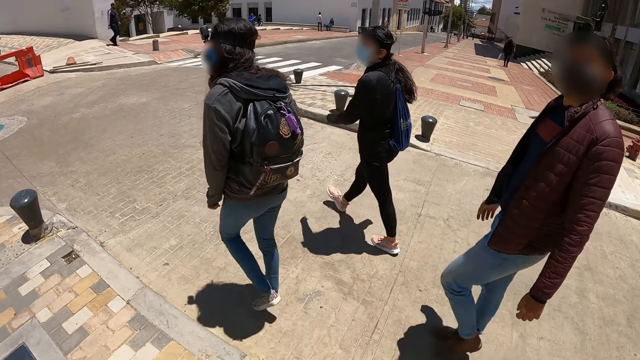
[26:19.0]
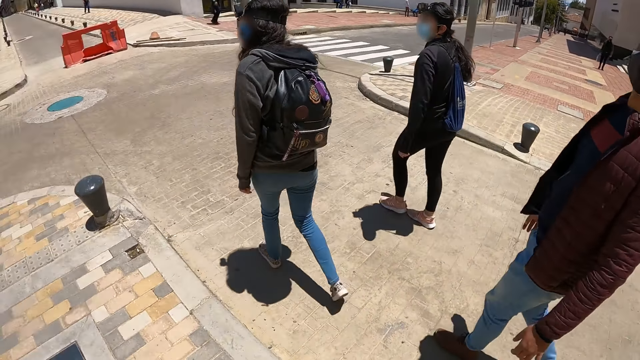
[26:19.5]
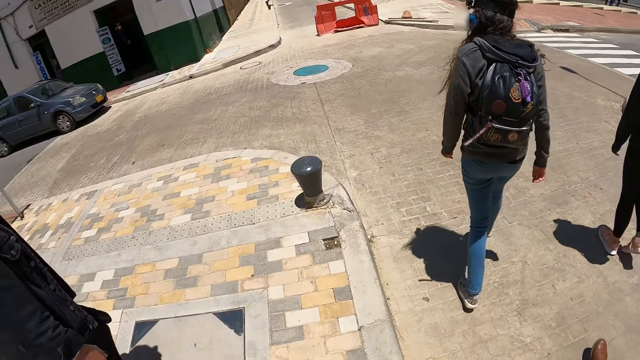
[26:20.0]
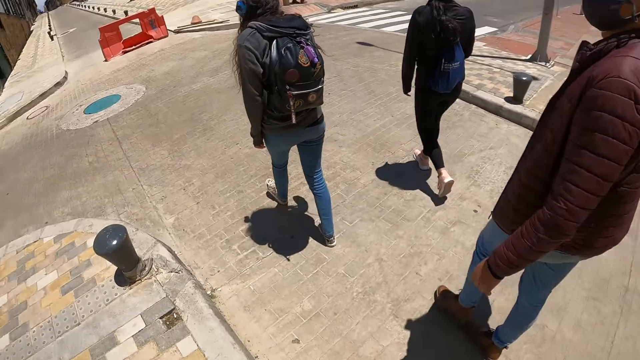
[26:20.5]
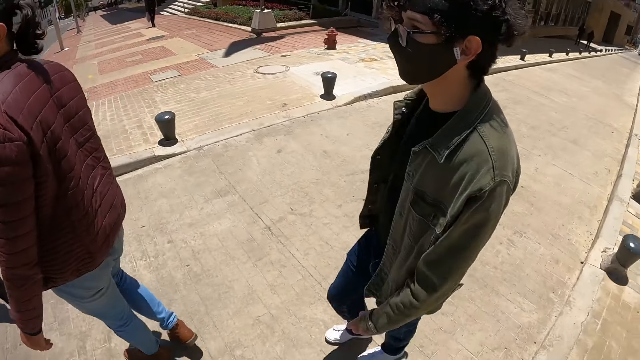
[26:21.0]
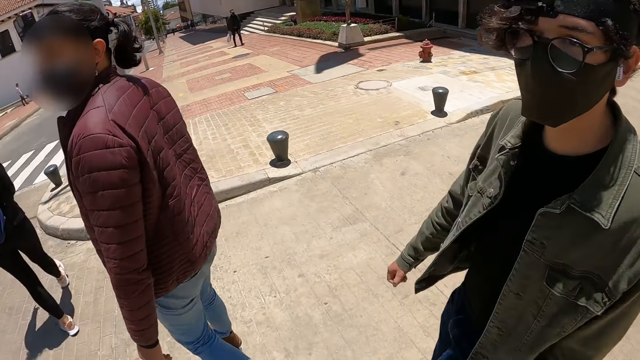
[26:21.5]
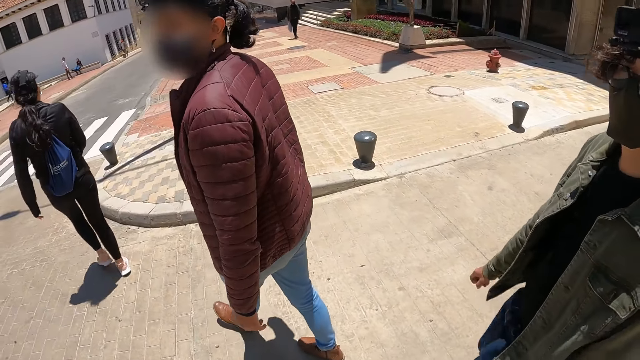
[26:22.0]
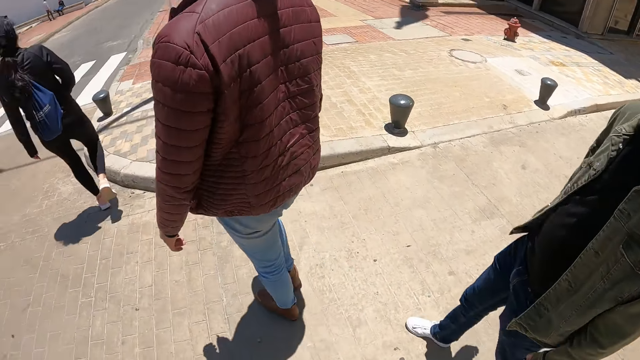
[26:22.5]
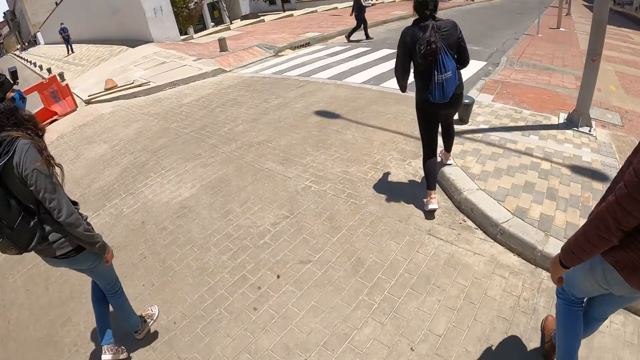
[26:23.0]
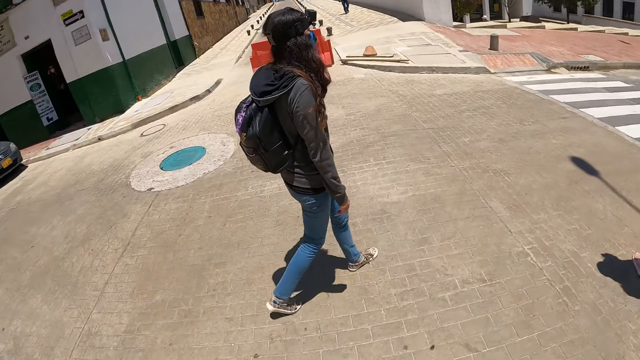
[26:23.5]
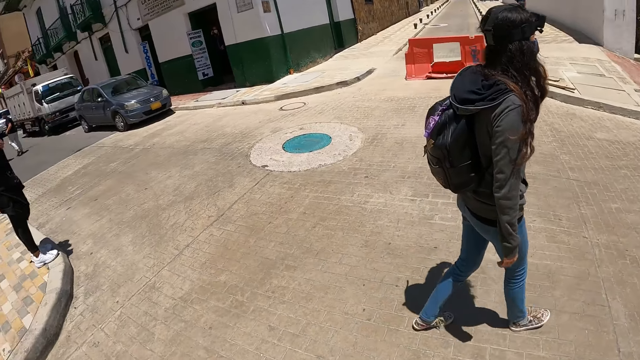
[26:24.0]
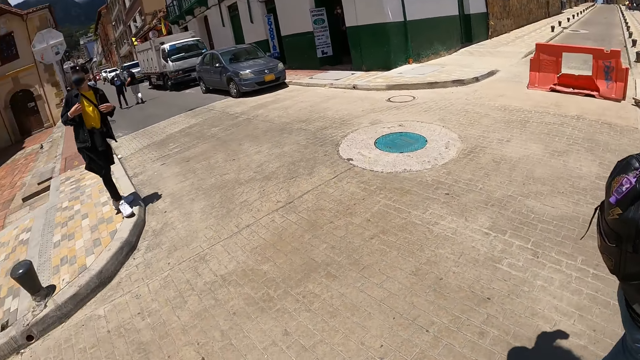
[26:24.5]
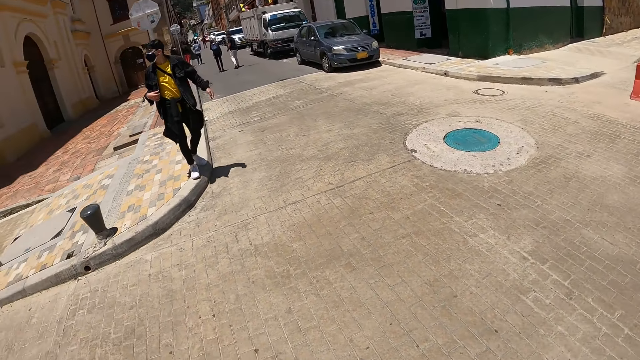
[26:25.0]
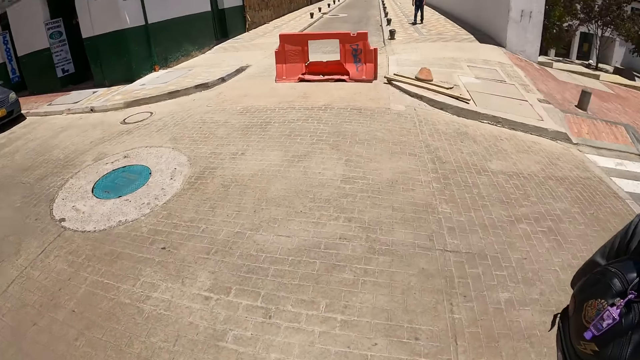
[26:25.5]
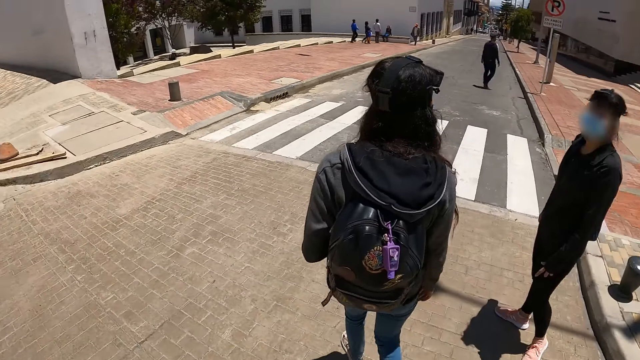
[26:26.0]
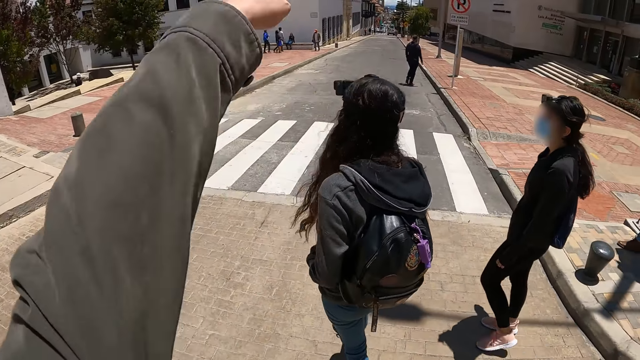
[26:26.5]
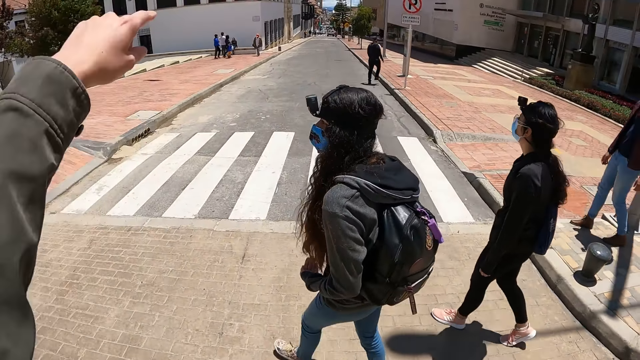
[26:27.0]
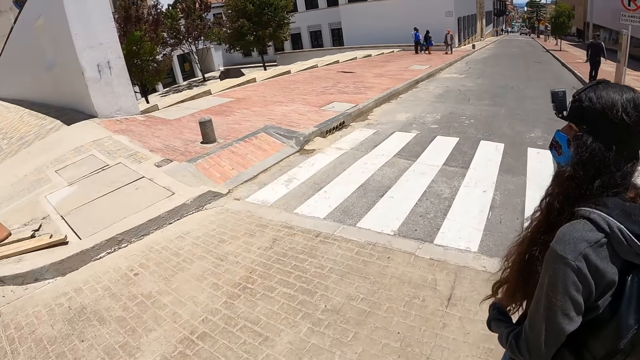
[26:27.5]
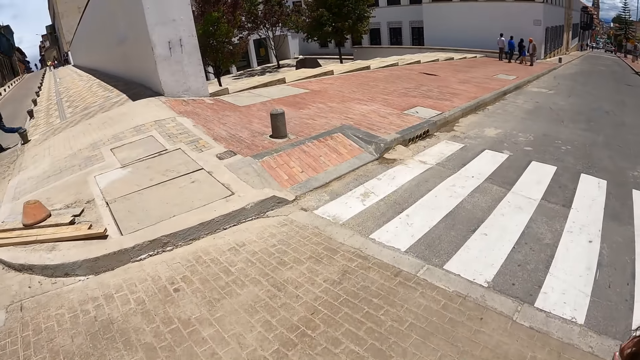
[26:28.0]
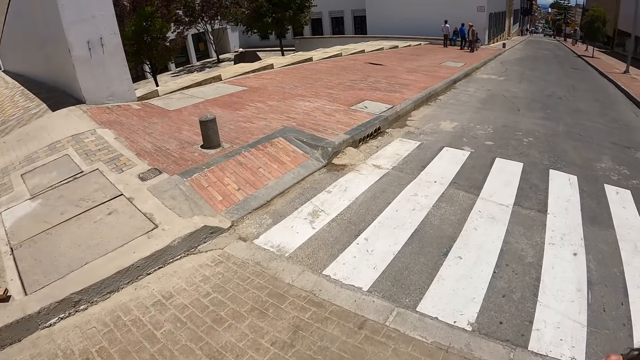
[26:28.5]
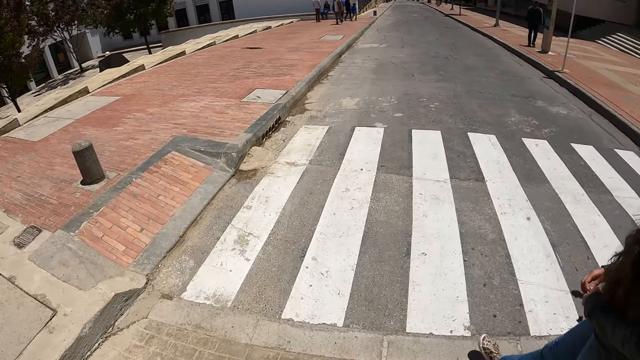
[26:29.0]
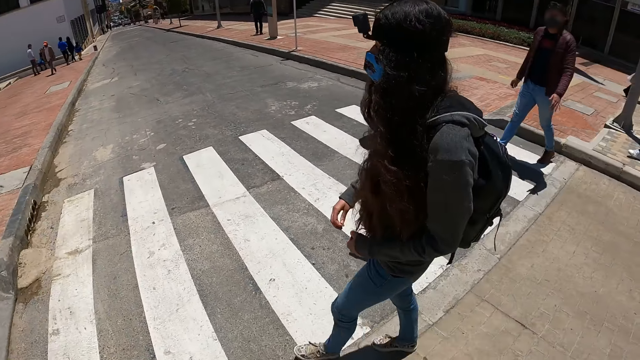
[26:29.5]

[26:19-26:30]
The camera wearer looks around. She crosses the road. She looks around. She speaks with gestures. She points her finger to the other side of the road.

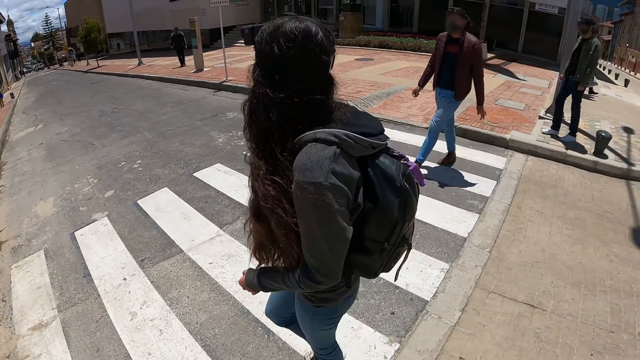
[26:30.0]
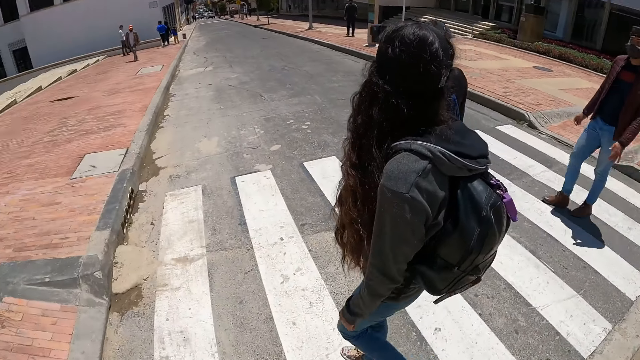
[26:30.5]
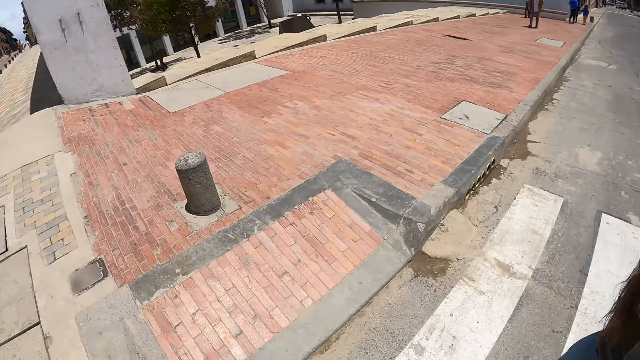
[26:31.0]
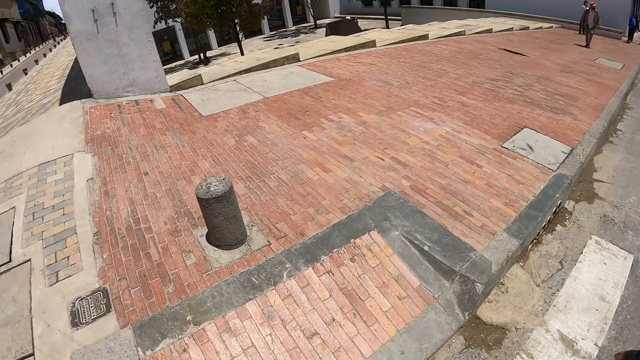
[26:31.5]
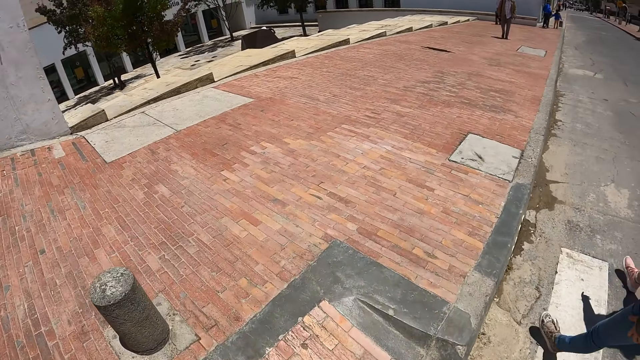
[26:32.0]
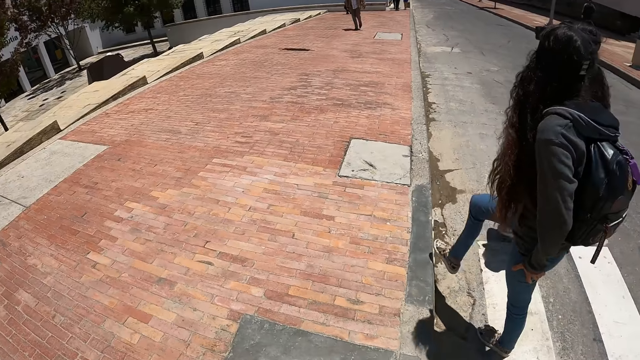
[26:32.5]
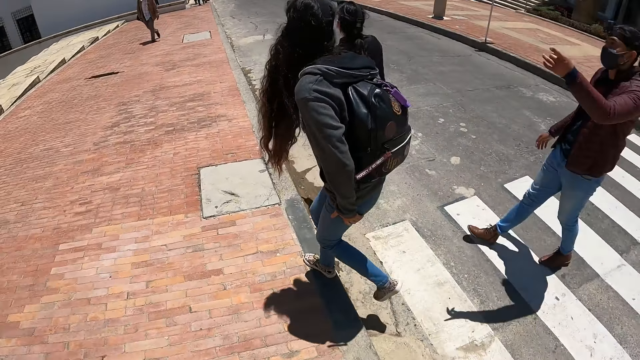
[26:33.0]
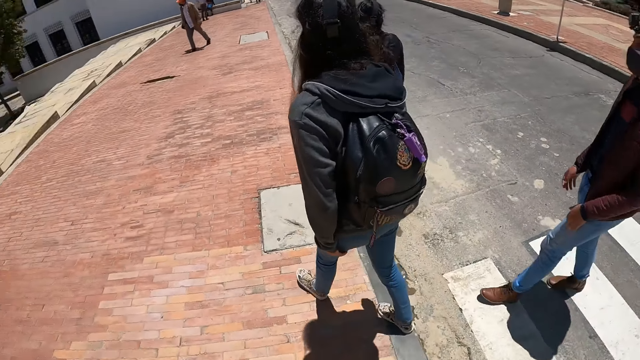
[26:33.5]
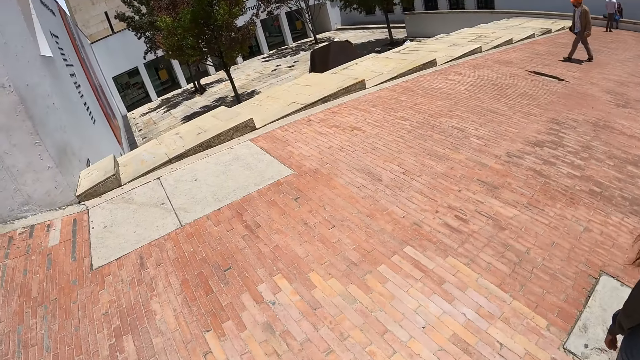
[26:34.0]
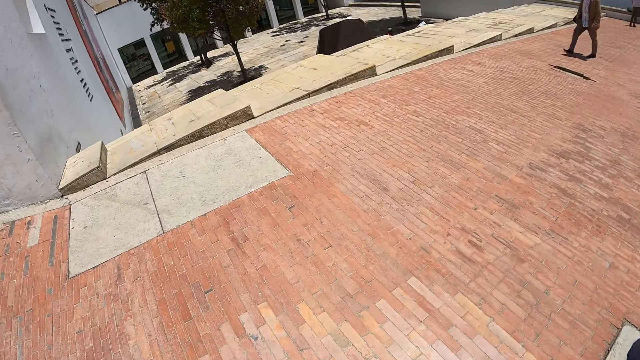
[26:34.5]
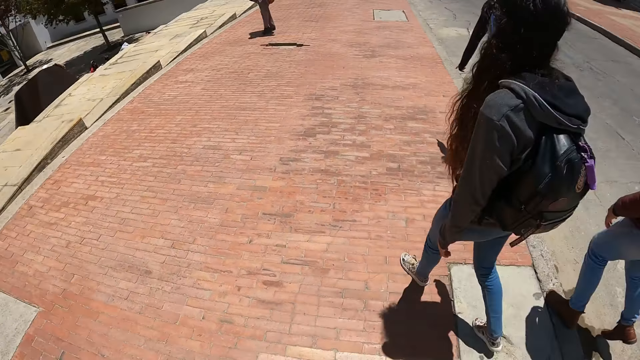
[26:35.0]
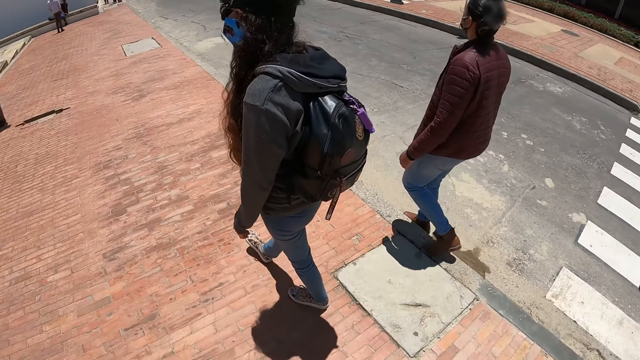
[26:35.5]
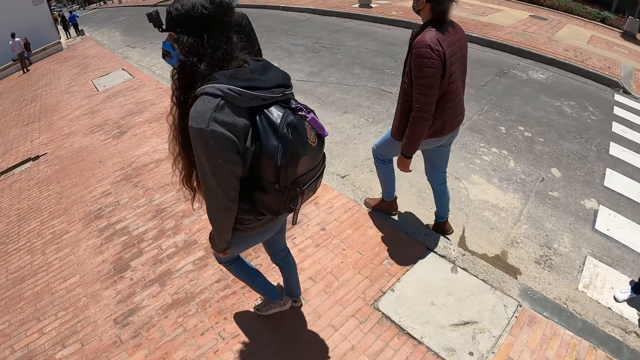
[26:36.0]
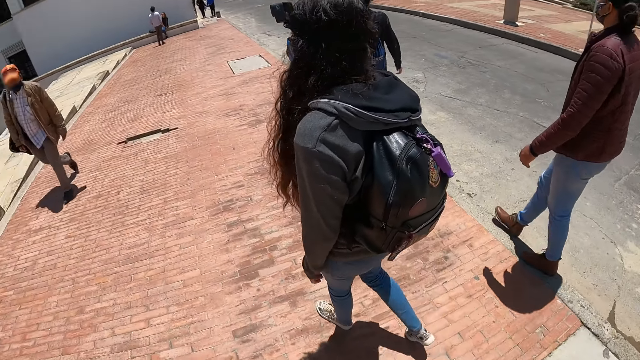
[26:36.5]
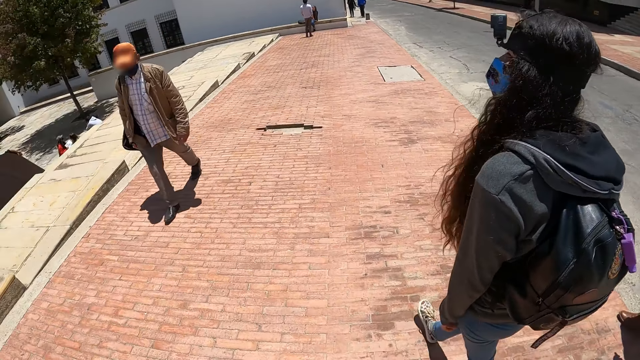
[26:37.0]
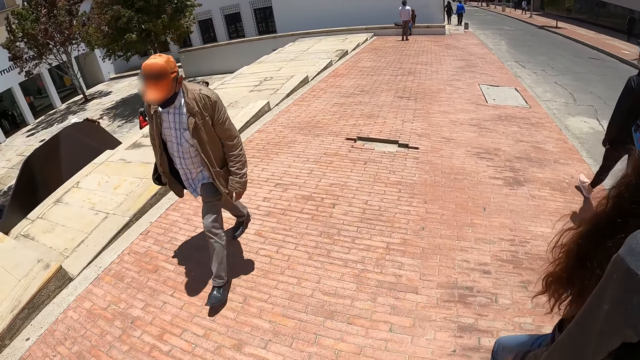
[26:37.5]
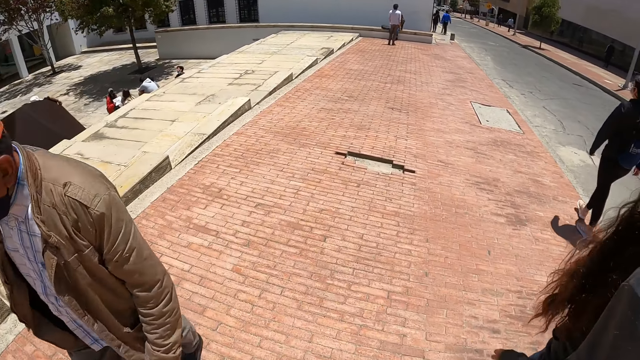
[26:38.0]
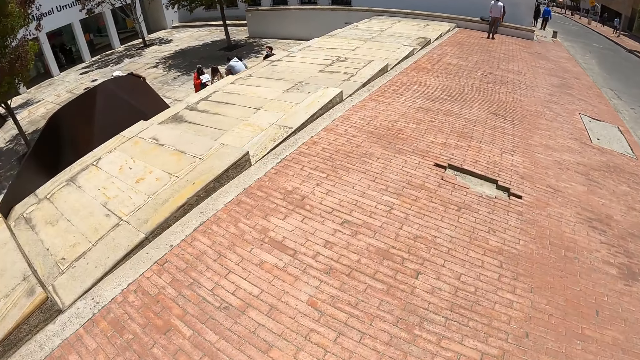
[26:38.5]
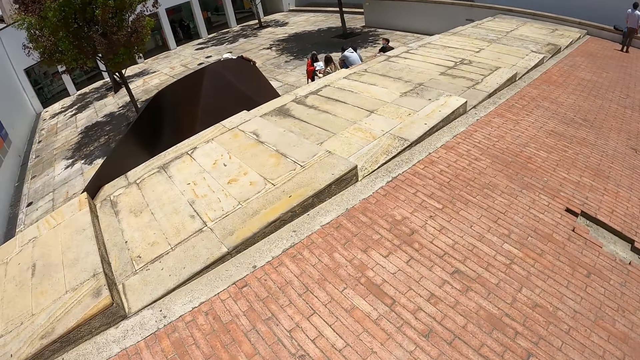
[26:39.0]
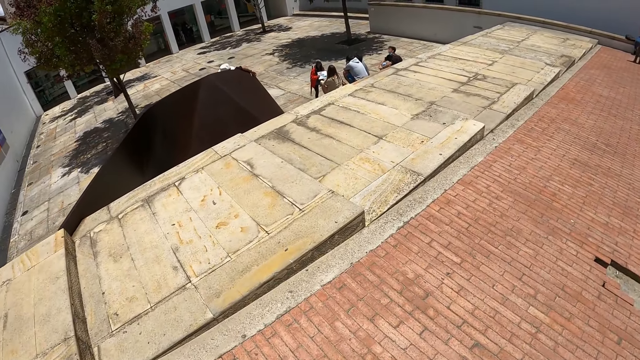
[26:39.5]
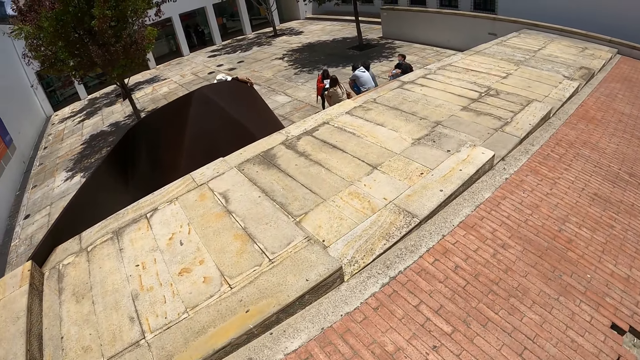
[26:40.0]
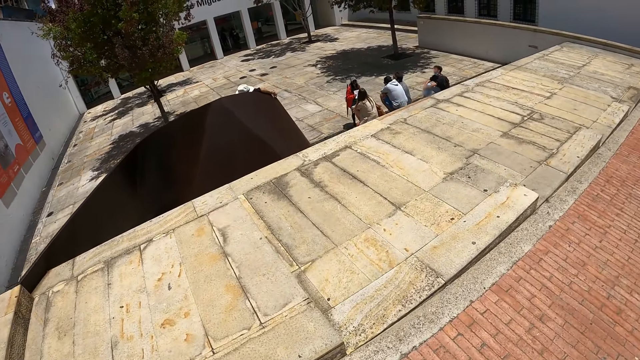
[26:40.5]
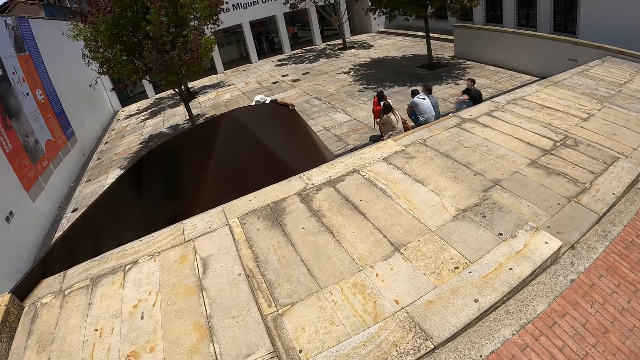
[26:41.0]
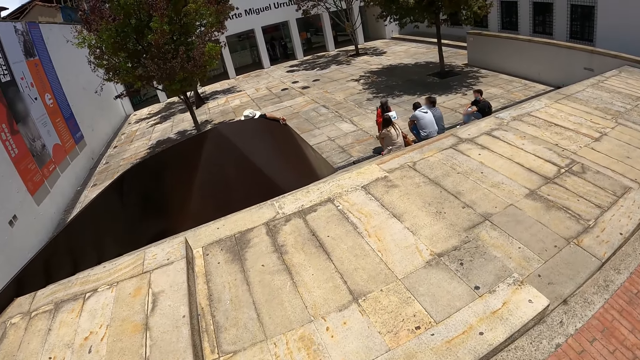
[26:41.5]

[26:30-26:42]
The camera wearer walks on the sidewalk. They look around.
